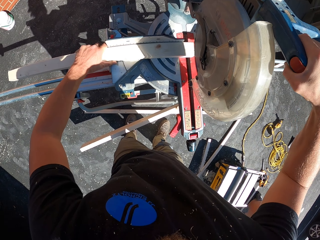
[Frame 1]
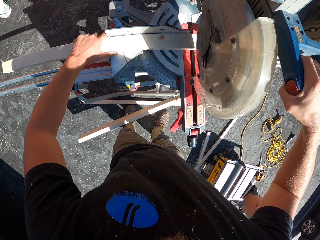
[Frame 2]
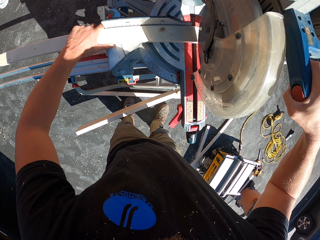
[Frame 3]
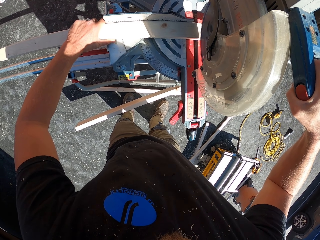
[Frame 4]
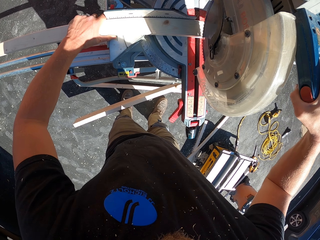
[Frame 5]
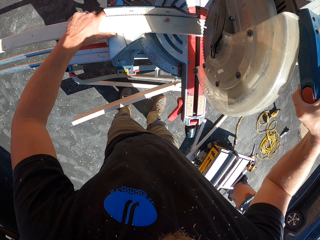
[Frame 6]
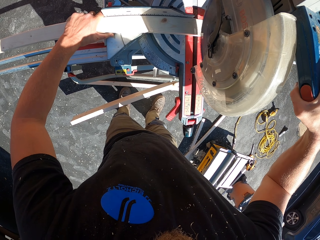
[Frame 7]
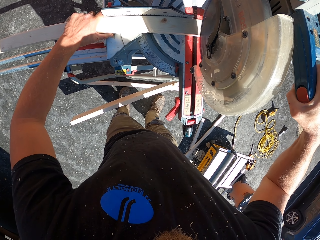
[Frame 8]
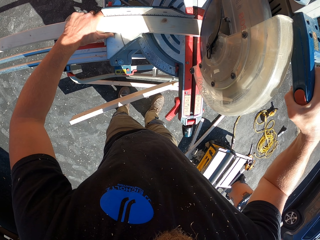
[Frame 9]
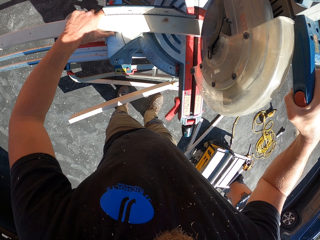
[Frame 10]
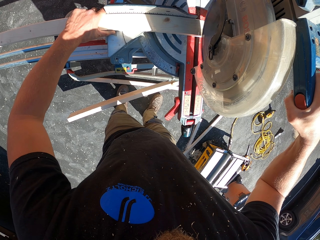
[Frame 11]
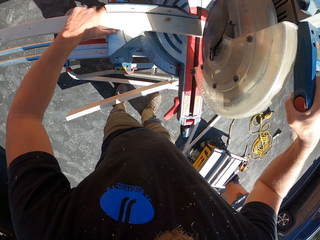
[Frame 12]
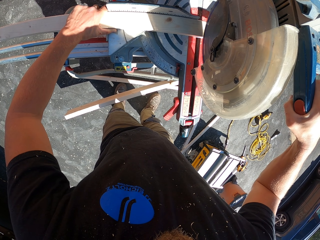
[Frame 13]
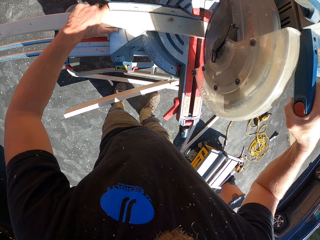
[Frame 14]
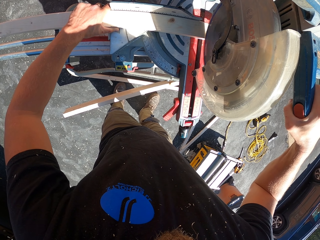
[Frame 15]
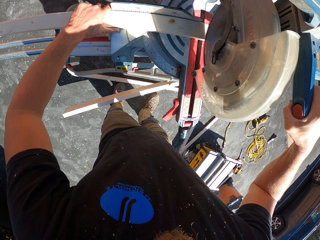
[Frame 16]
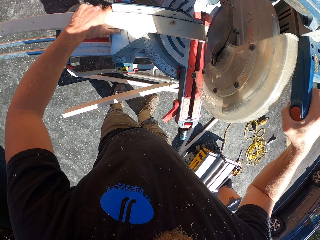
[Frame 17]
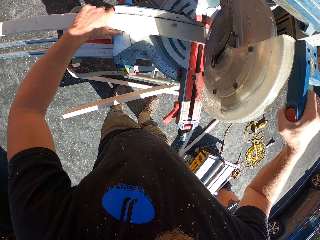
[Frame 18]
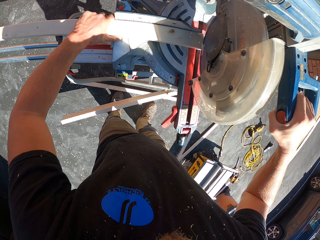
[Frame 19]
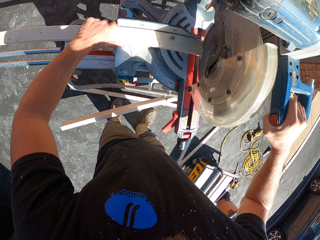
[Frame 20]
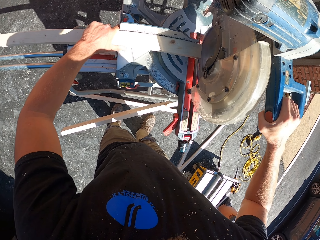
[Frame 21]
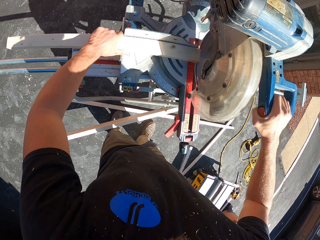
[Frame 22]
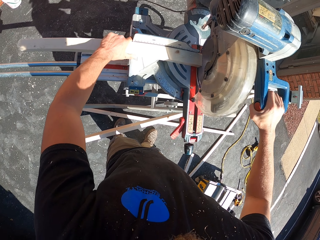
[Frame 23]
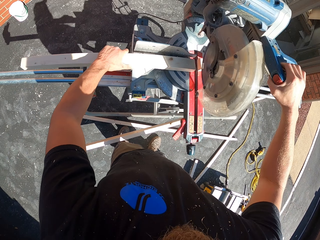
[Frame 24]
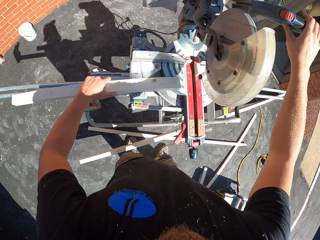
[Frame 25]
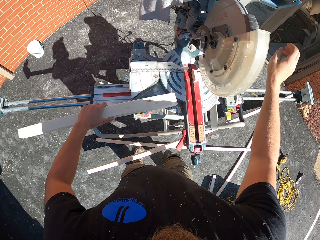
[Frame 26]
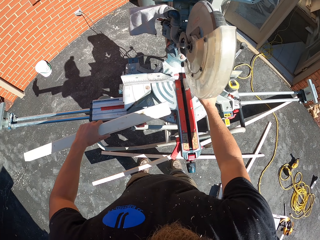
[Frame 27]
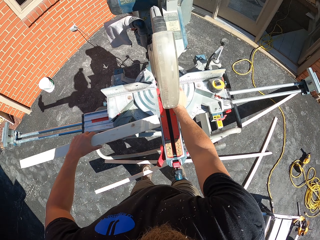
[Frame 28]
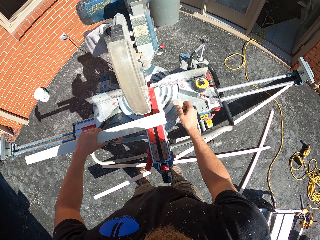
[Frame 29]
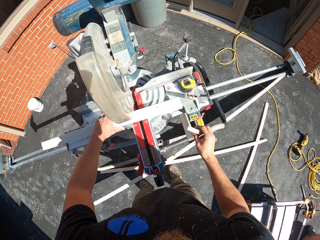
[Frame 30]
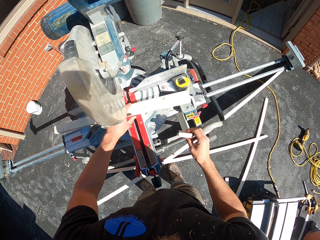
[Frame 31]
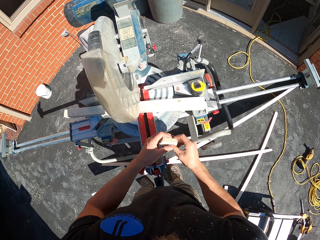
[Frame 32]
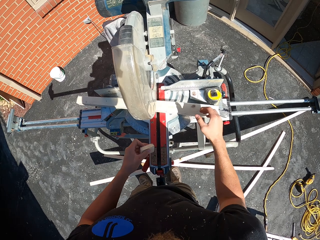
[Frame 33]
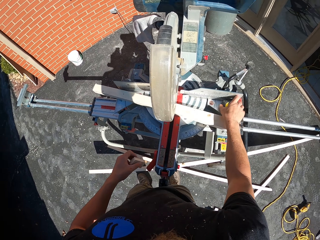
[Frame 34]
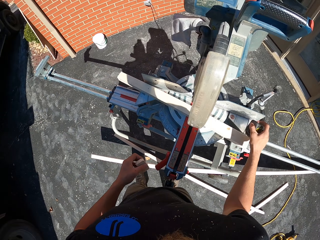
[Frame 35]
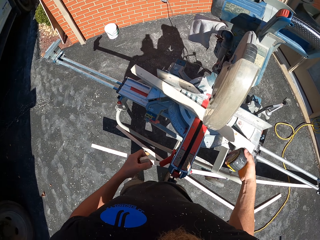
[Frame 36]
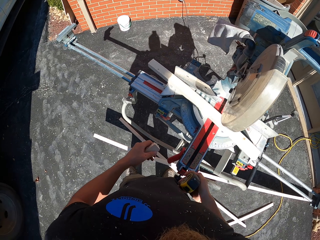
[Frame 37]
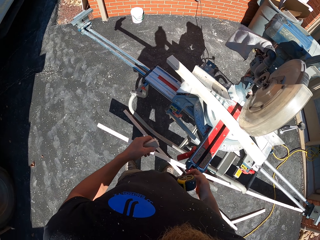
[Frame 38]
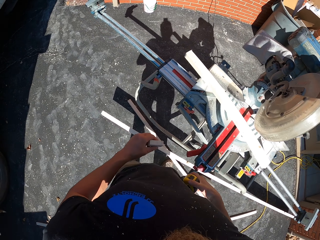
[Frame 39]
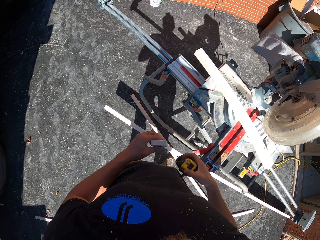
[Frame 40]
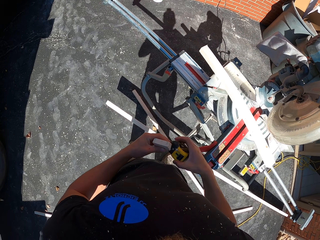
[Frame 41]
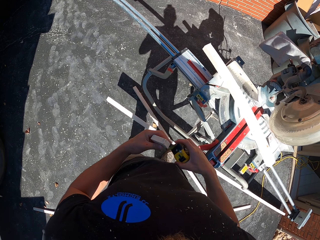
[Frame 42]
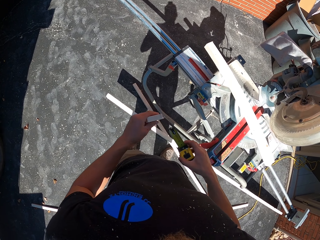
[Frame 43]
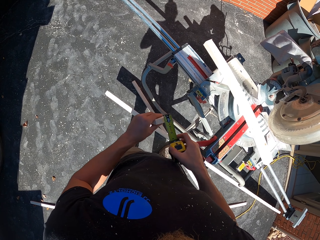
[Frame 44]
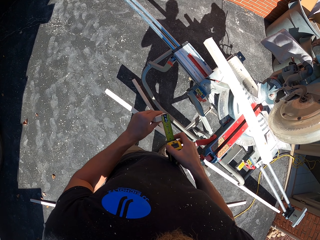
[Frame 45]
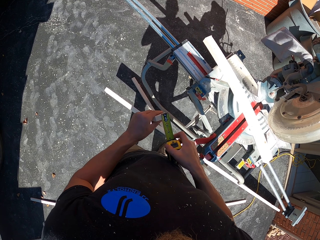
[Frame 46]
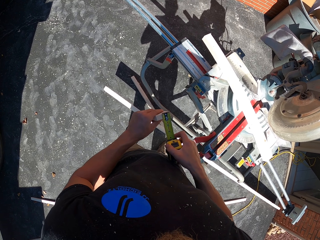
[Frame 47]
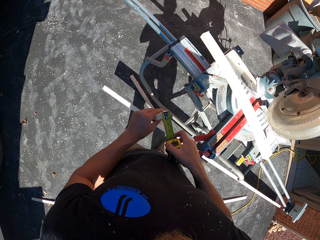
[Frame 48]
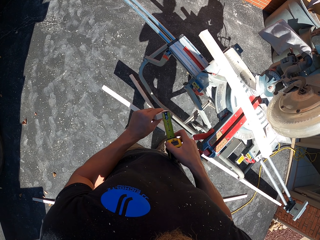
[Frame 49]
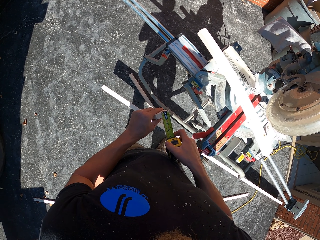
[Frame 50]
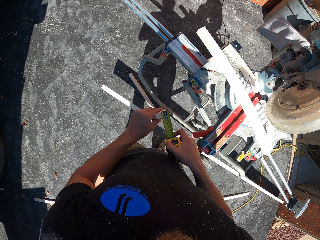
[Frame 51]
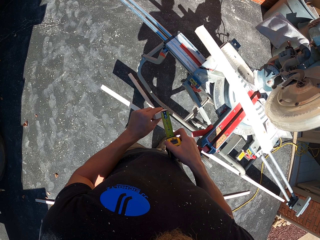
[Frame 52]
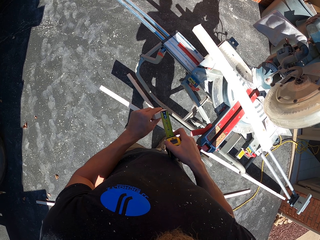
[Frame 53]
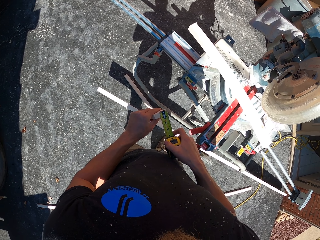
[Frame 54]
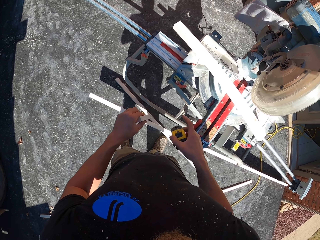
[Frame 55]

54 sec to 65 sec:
The camera wearer cuts through the wood. They move the handle up. They pick up the wood from the machine. They let go of the handle. They pick up the wood from the machine again. They place the wood on the wood cutting machine. They place the wood on the other hand. They take the tape measure from the stand. They rub the tape measure with the T-shirt. They measure the piece of wood with the tape measure.

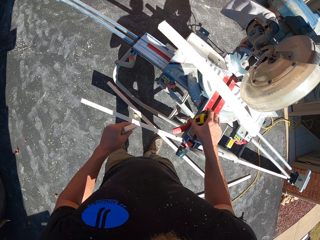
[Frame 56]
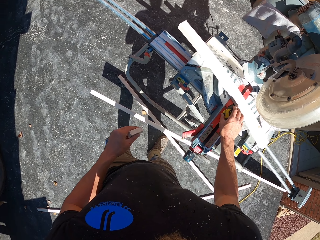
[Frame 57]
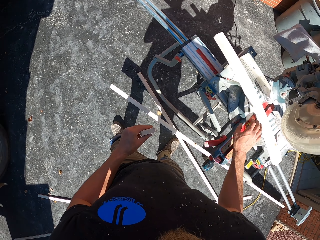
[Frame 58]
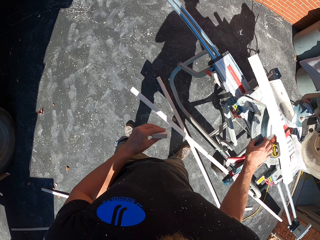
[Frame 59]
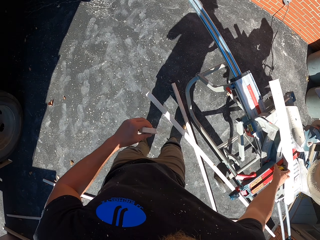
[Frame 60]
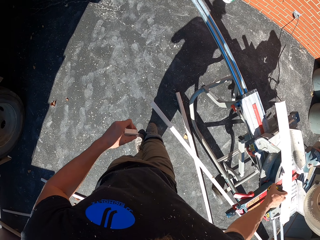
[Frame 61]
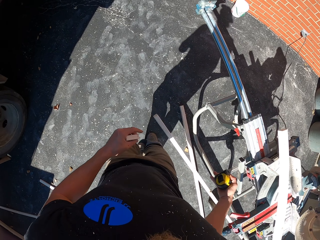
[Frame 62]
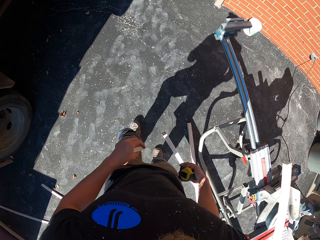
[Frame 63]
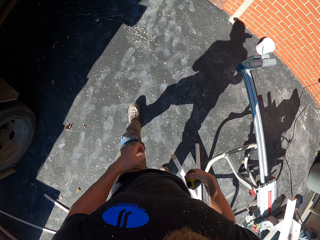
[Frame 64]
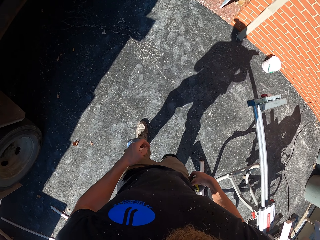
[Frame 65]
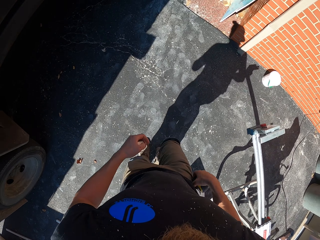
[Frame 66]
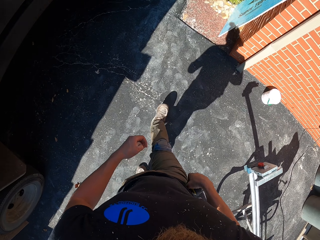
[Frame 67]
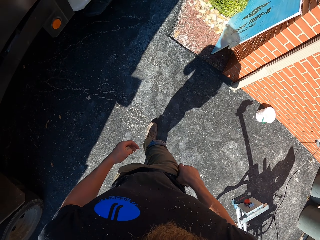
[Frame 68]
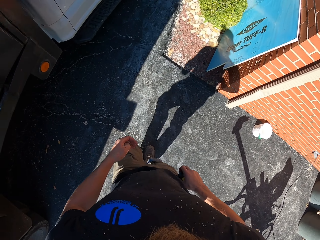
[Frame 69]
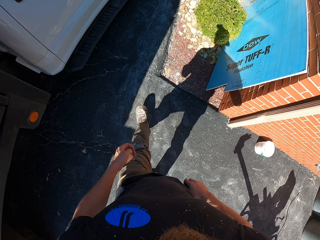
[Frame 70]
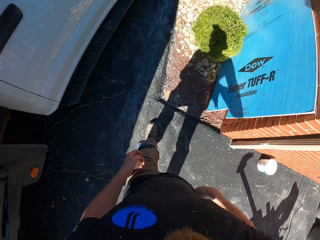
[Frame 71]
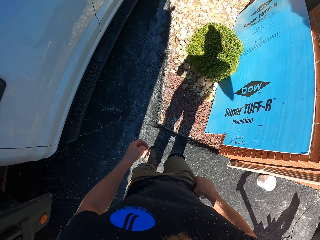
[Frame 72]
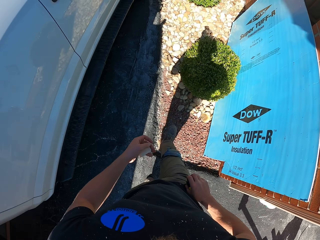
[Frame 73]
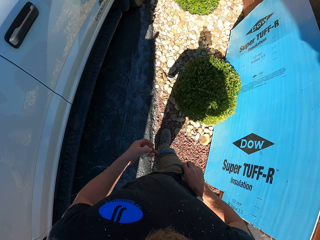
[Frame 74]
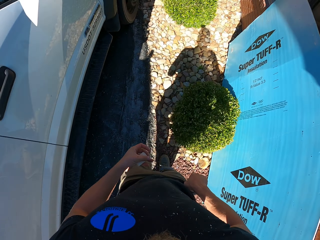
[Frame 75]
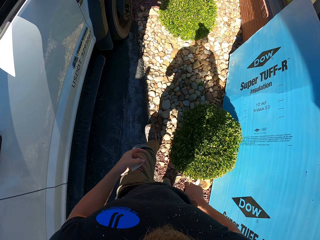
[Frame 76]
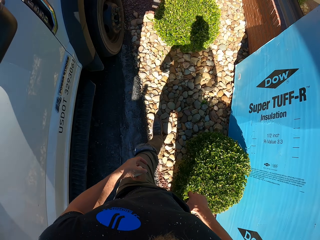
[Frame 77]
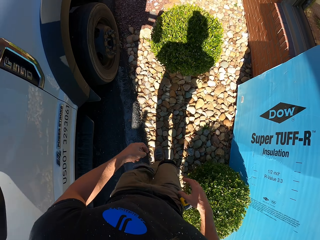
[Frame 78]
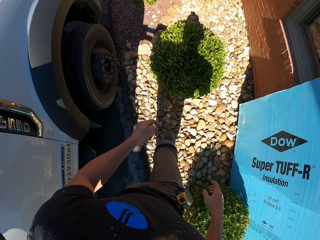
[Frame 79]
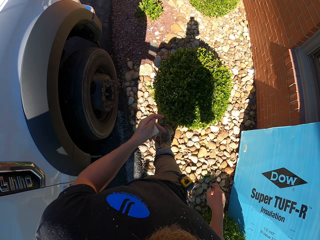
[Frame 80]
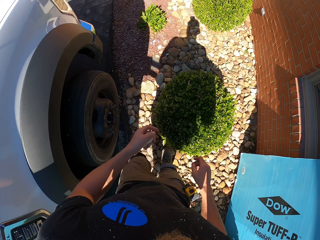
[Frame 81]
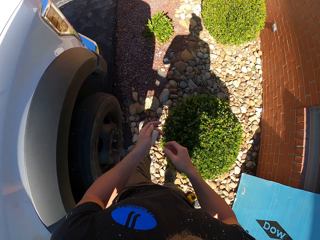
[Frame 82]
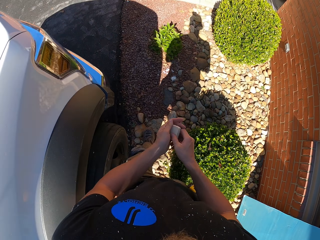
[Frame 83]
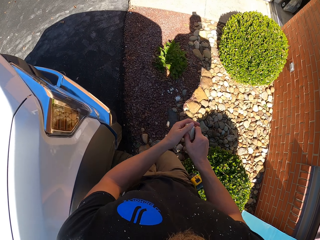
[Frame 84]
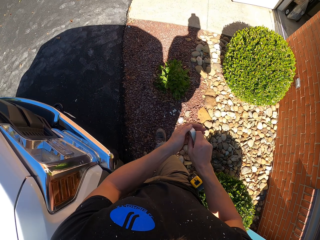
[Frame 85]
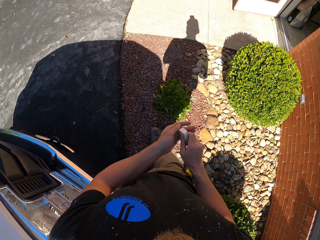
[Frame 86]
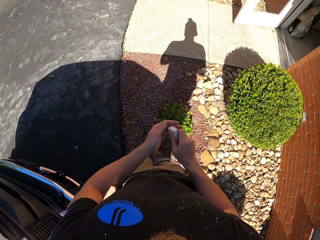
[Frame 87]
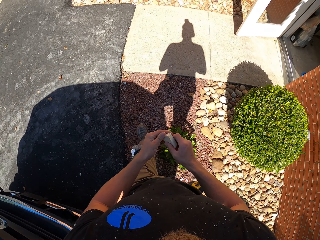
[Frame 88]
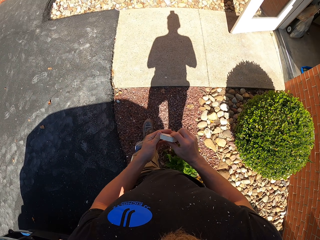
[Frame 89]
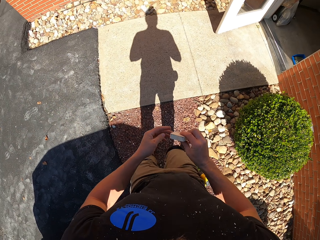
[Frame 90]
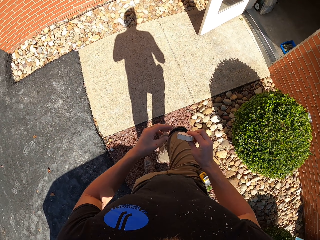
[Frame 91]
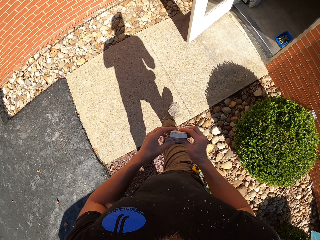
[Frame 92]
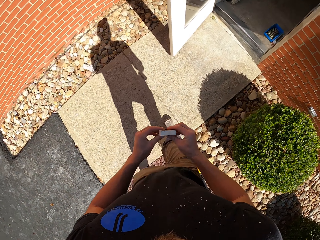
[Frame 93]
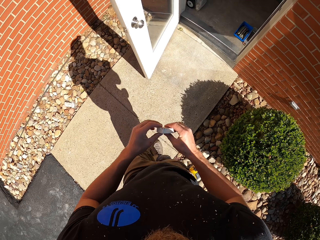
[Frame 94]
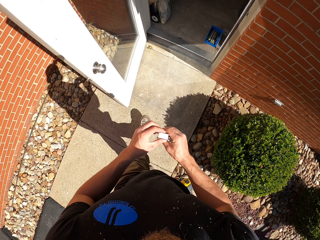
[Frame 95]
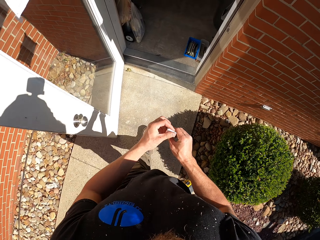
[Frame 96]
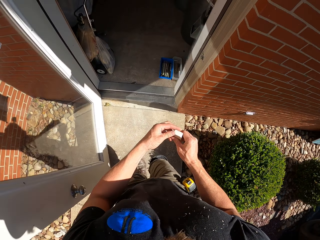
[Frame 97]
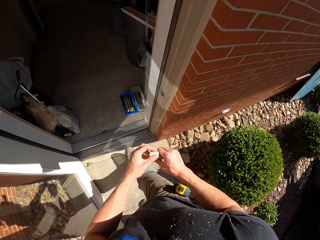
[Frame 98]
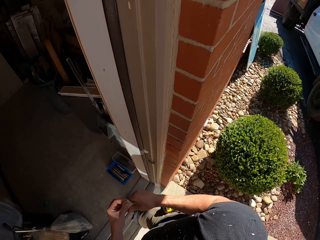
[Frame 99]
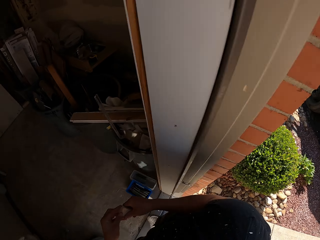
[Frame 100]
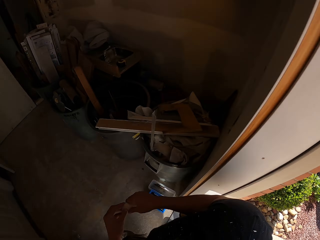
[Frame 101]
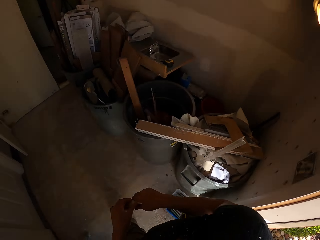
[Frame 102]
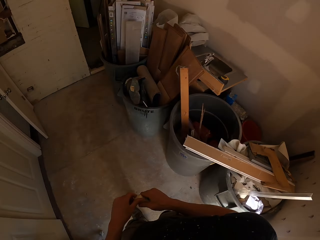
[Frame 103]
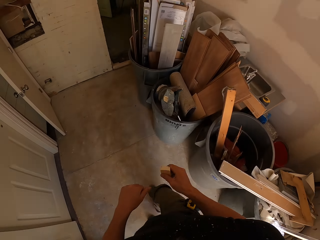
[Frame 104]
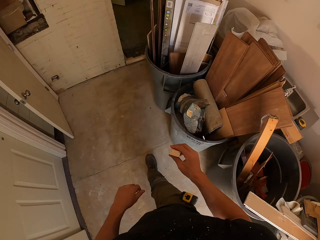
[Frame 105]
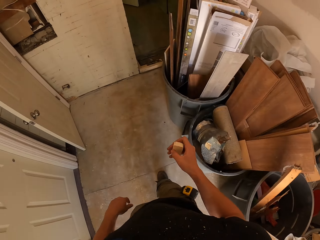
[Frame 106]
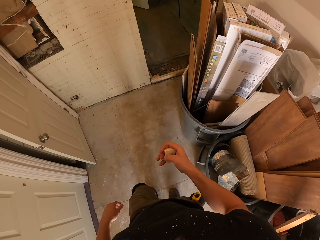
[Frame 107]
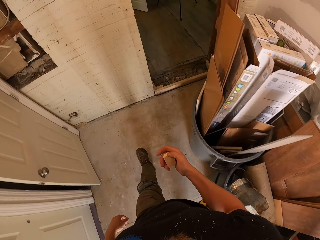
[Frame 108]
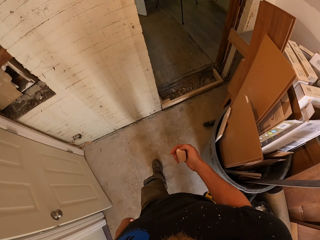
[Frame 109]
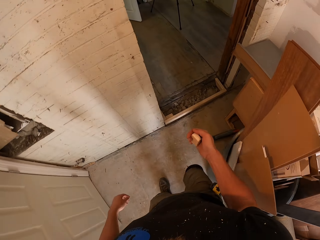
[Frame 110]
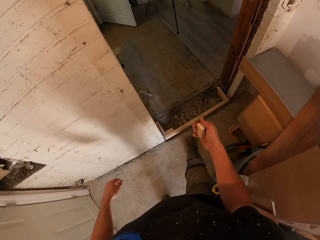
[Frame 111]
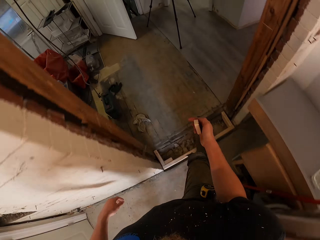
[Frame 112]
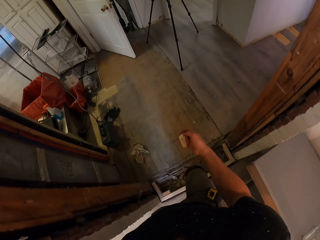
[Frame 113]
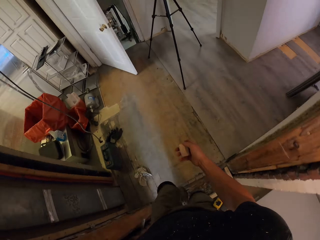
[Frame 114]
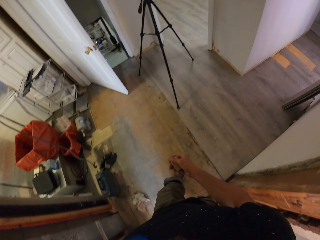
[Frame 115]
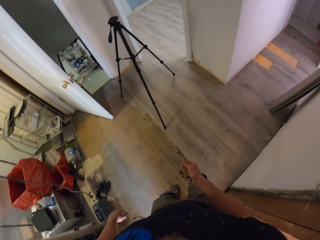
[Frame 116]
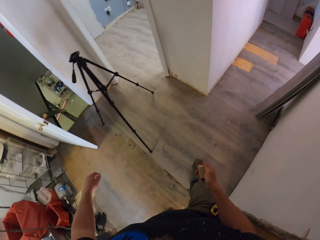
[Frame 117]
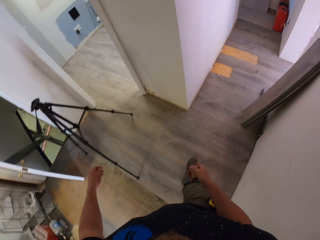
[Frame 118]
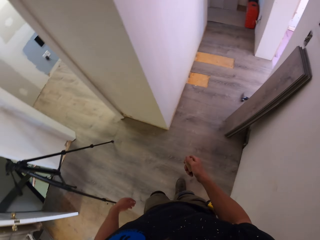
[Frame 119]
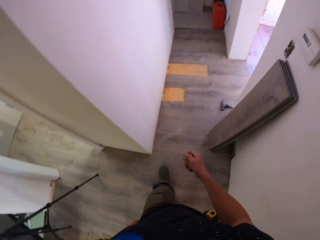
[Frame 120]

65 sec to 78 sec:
The camera wearer puts the tape measure on the miter saw. He takes the tape measure from the miter scale. He walks towards the house. He hangs the tape measure on his trouser. He holds the piece of wood. He places the wood on the other hand. He tilts the wood on his hands. He walks into the house and walks around the house.
